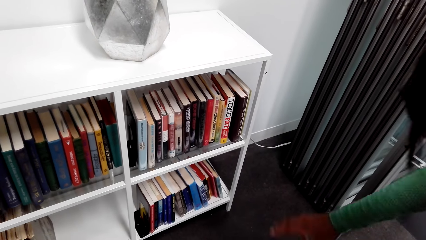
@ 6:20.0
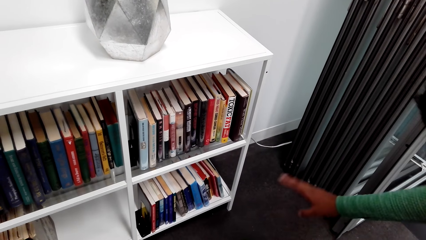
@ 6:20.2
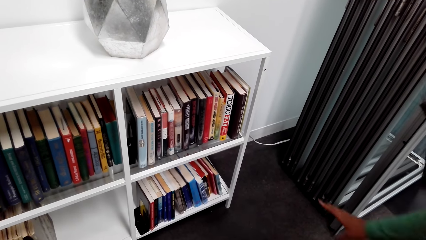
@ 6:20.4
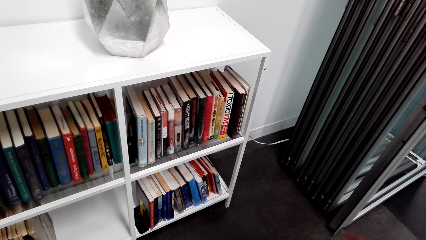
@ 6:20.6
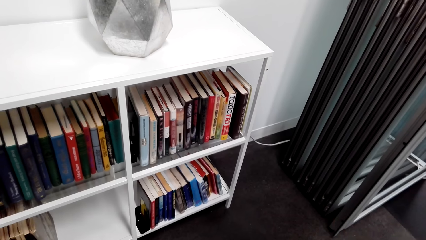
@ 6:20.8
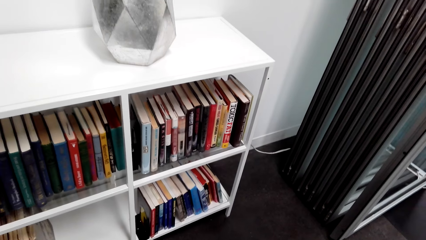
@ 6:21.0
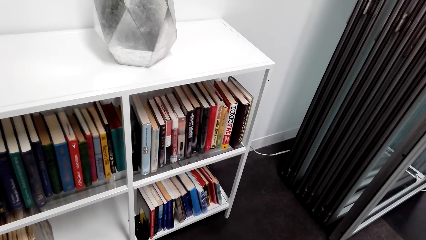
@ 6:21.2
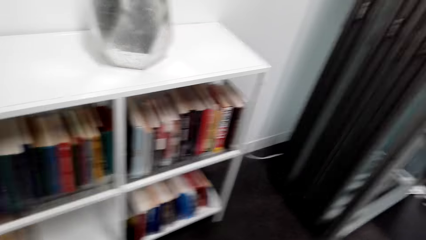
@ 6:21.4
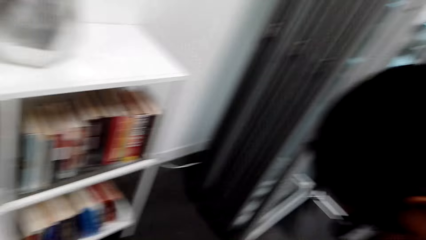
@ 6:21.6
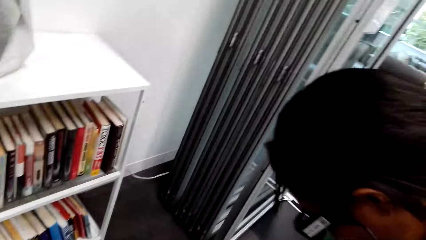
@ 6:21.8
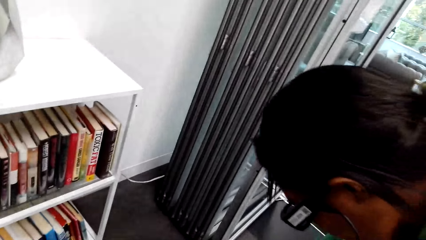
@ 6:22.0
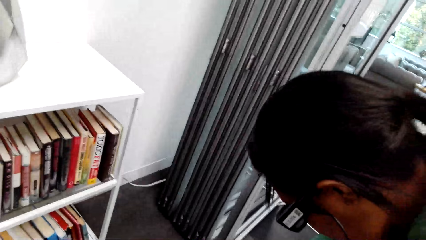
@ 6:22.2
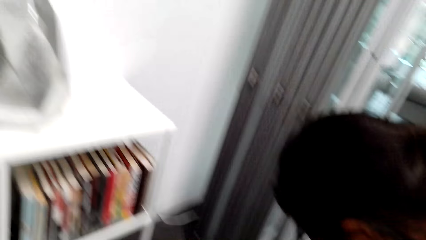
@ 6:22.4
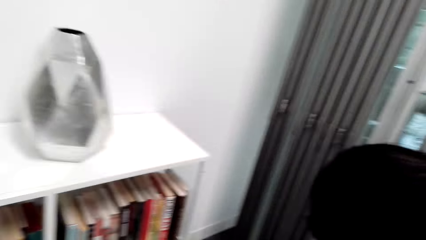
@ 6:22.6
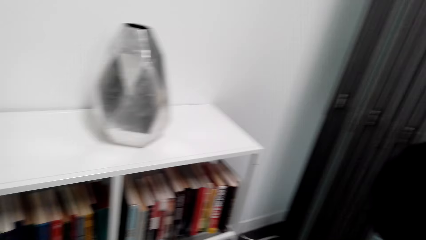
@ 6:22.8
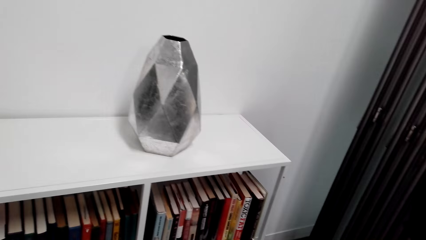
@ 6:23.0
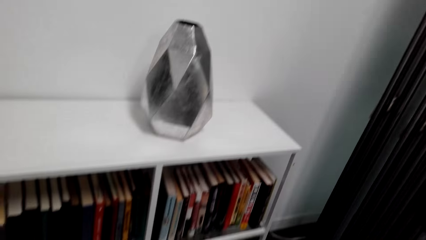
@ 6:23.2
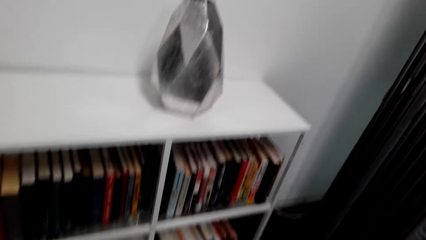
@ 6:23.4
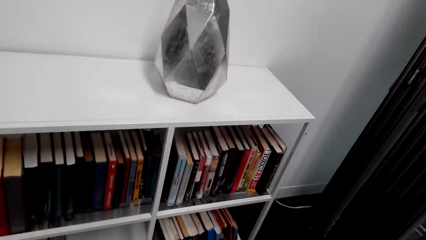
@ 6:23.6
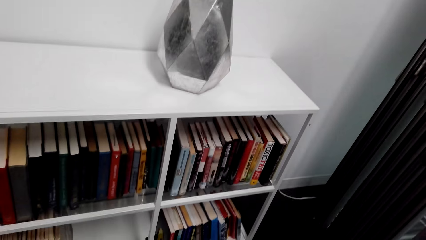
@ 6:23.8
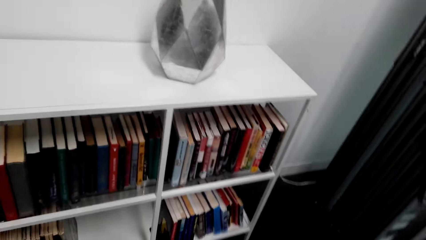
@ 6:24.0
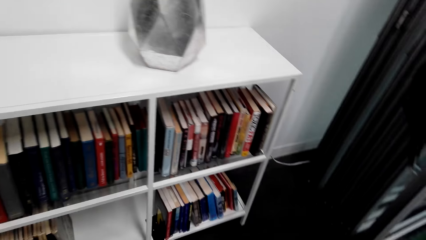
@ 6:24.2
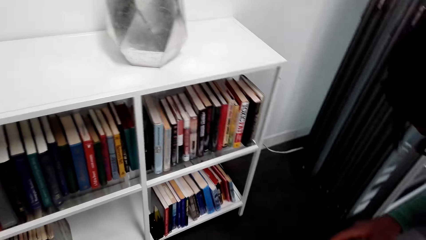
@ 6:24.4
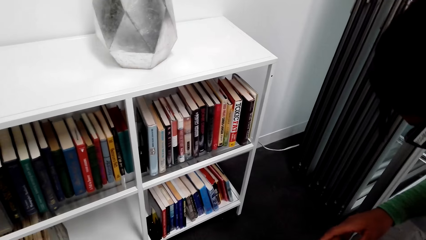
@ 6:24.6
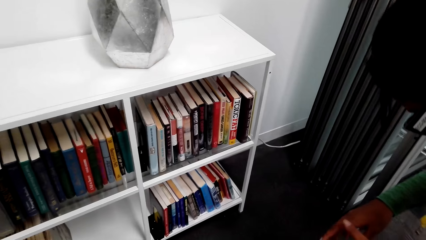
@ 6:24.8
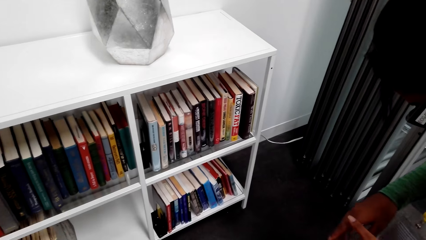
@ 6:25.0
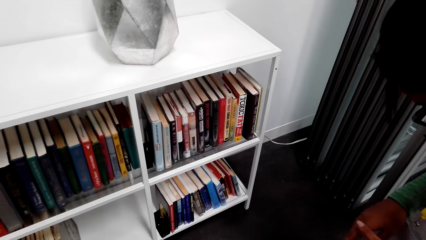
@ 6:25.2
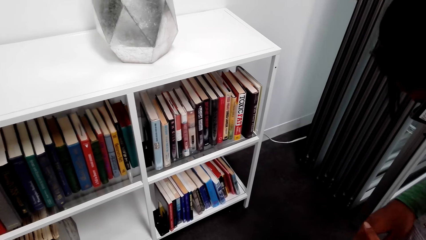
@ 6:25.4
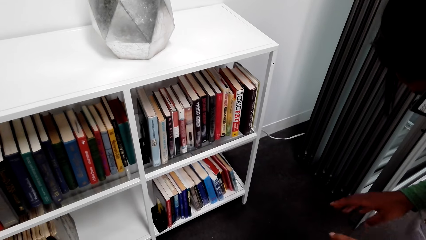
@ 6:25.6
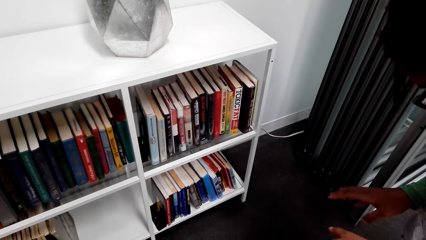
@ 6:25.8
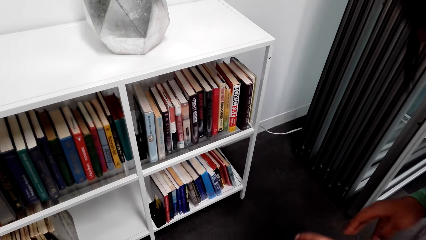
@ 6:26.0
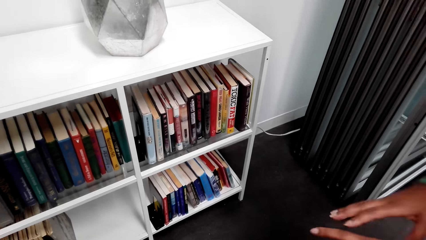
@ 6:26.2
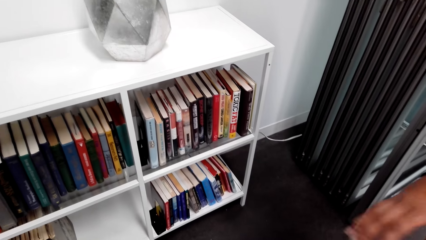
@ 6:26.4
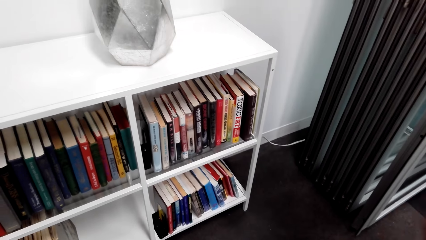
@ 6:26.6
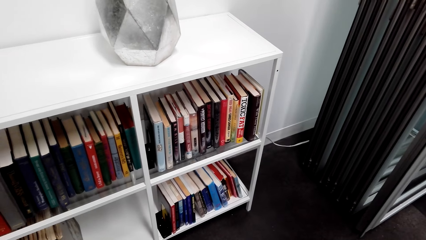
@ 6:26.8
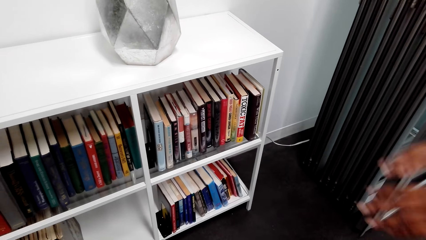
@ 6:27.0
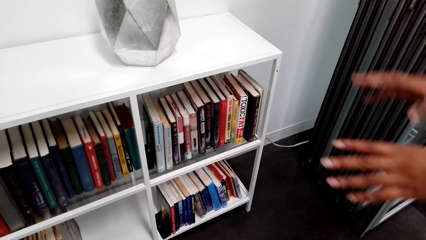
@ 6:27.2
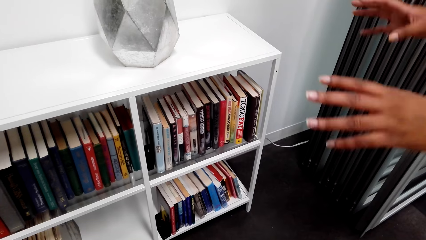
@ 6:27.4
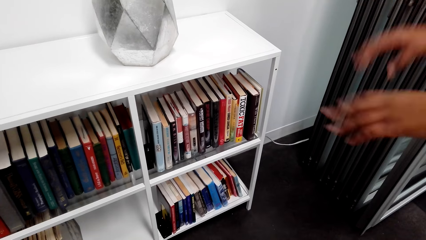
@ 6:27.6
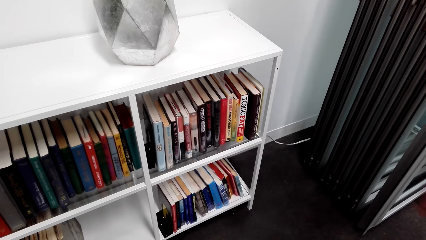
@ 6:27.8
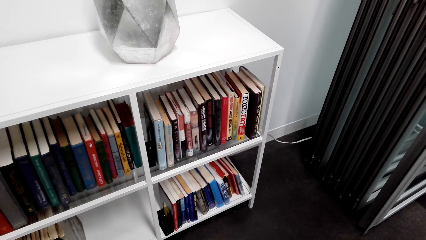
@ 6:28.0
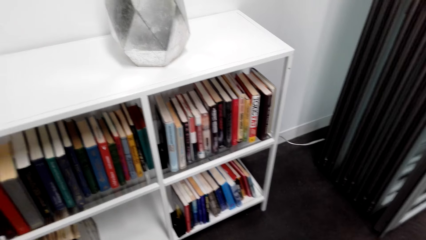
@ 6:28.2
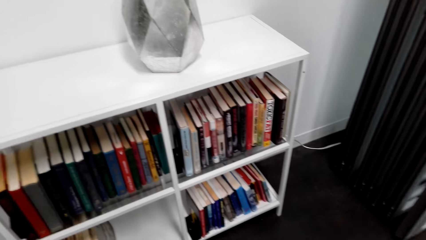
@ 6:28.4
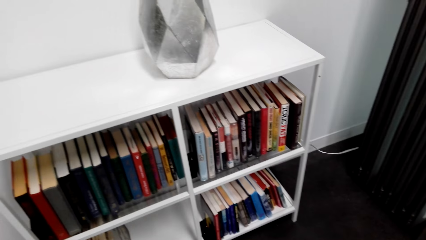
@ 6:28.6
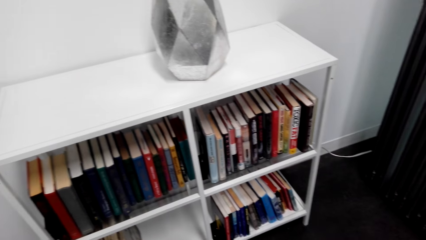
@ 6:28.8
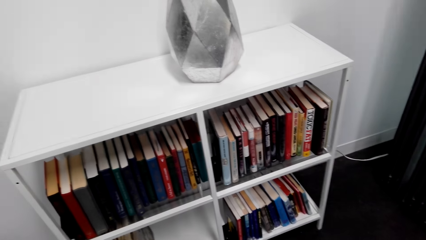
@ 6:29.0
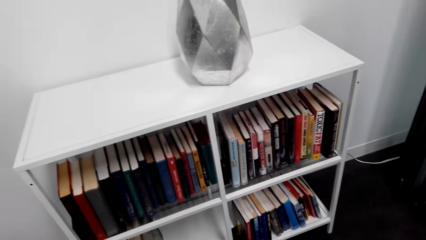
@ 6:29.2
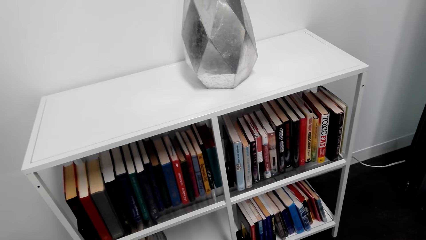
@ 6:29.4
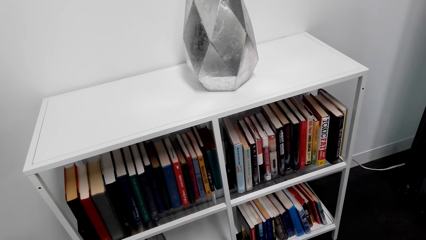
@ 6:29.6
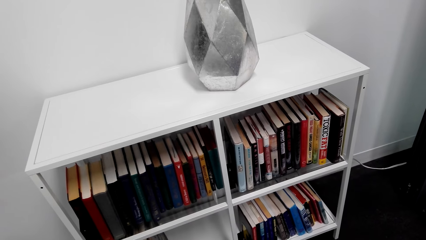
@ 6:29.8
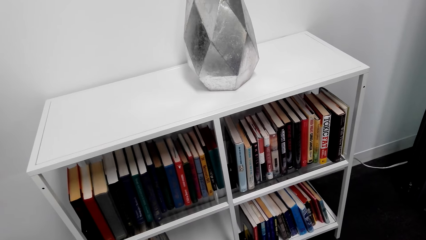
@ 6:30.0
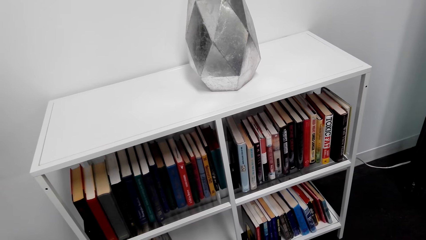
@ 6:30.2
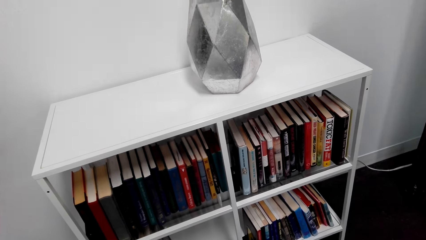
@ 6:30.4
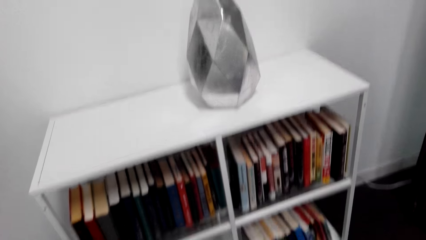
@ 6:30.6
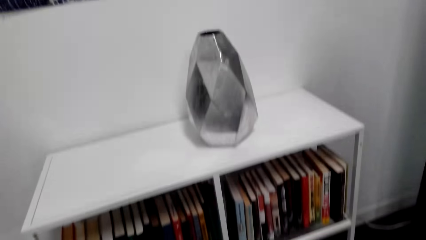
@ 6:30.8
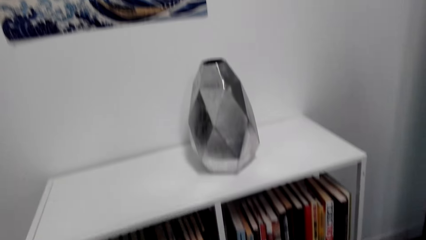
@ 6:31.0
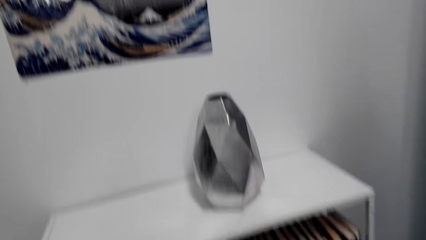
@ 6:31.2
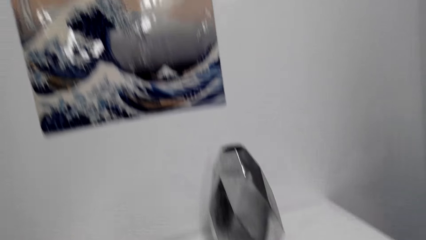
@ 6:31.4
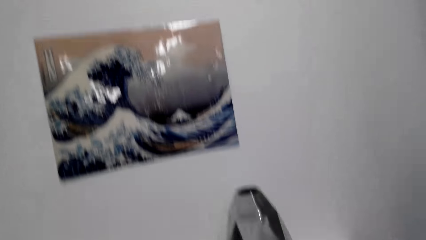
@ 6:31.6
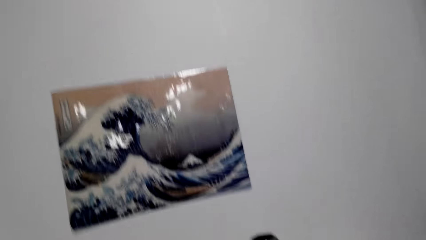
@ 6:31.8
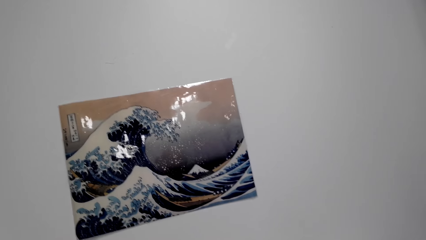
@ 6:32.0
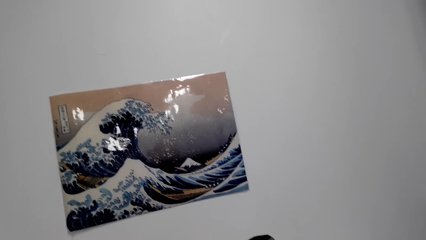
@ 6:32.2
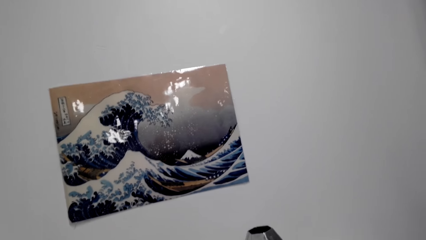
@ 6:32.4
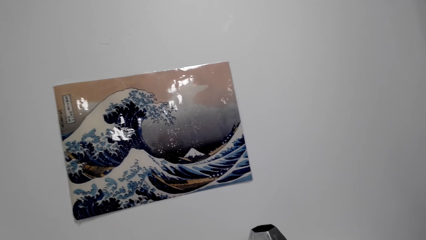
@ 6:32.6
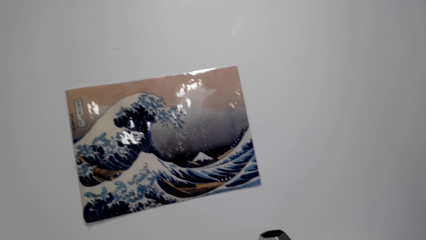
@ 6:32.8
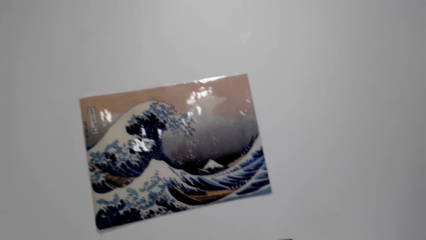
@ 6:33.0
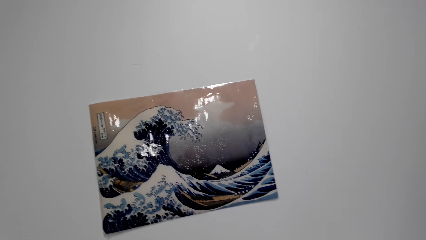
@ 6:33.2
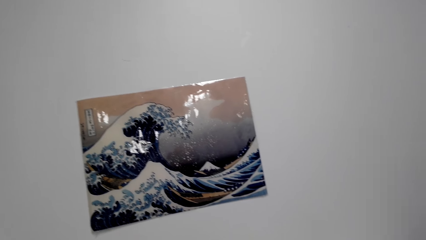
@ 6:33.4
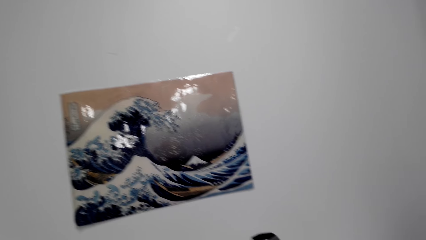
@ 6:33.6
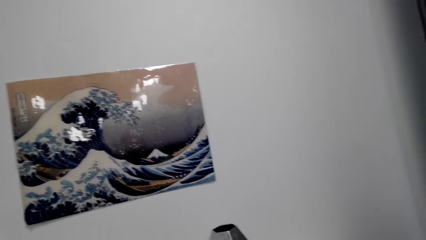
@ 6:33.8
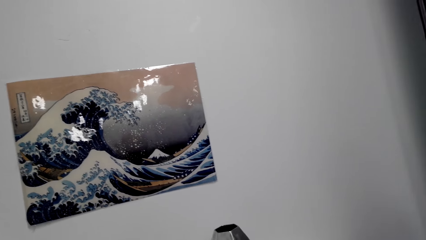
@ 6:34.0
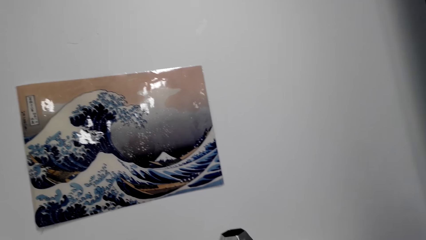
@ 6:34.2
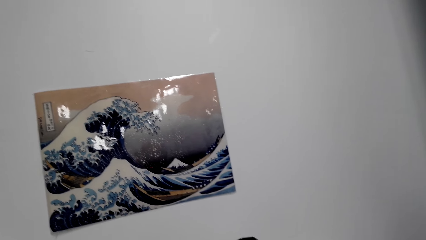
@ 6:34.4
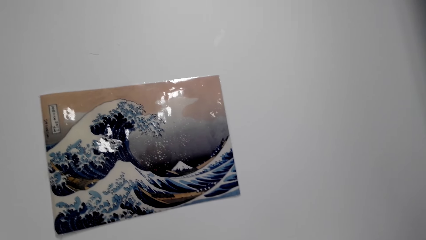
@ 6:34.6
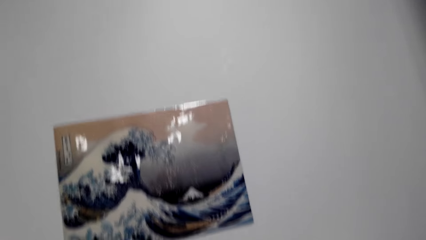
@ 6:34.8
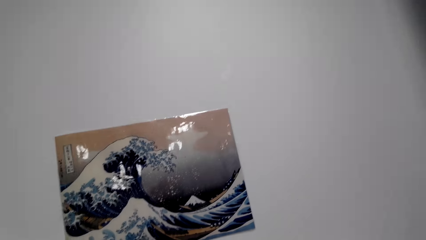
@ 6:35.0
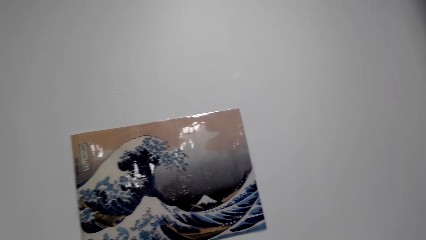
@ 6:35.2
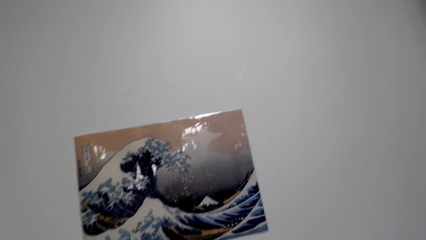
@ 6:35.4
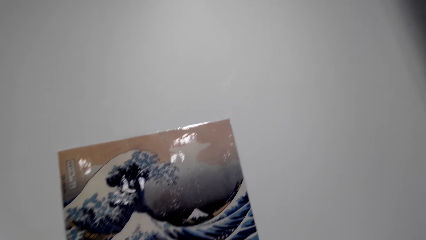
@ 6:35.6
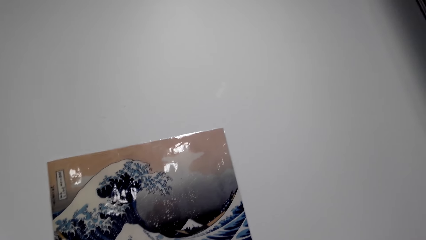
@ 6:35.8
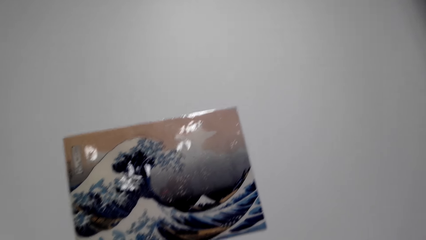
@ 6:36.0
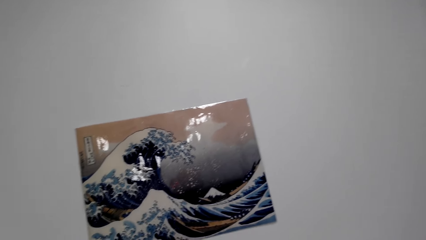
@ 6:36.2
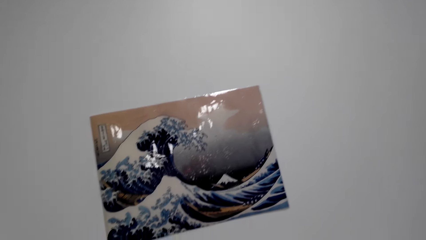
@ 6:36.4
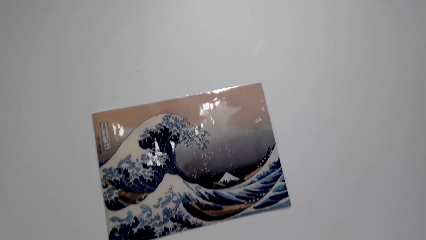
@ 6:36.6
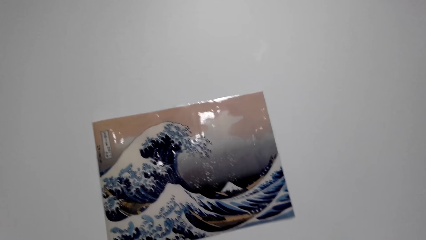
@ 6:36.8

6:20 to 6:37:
The camera wearer moves his head. He looks at the painting on the wall.
